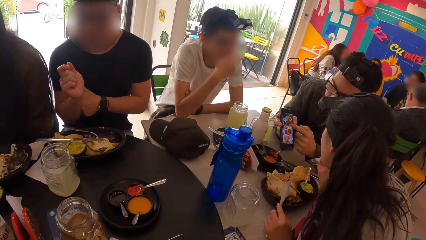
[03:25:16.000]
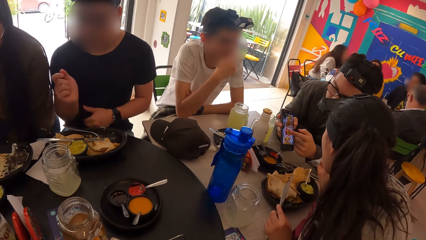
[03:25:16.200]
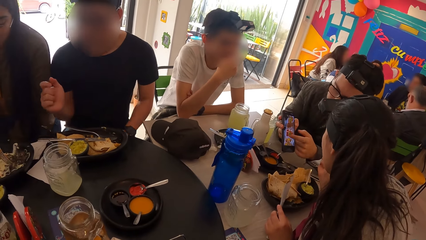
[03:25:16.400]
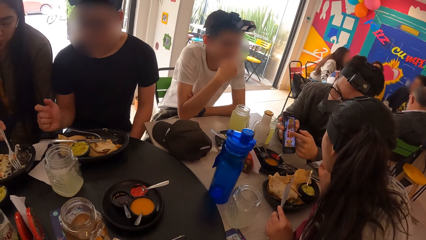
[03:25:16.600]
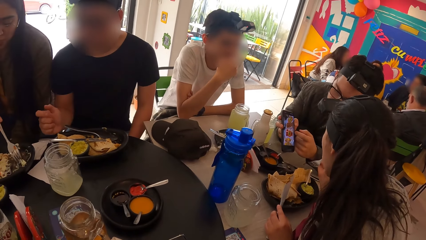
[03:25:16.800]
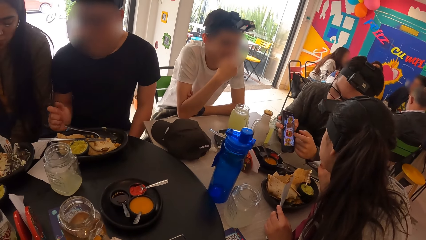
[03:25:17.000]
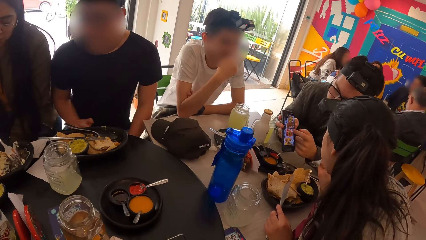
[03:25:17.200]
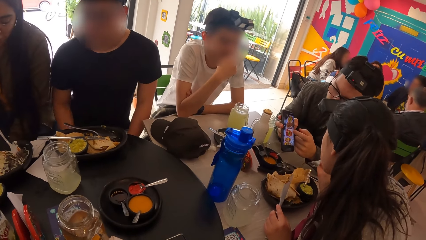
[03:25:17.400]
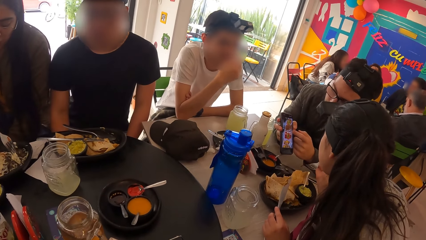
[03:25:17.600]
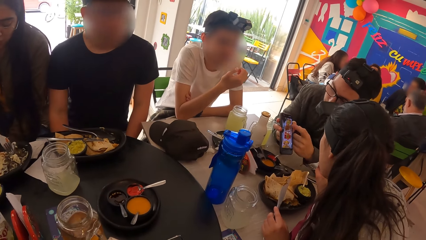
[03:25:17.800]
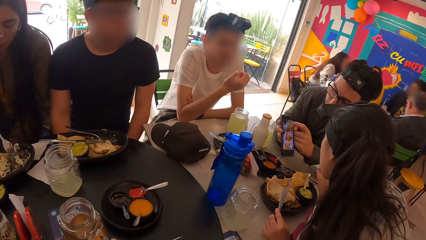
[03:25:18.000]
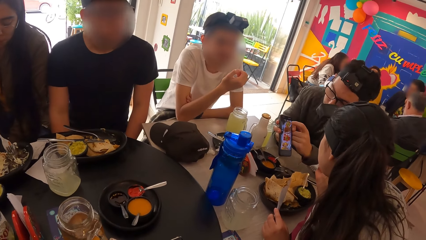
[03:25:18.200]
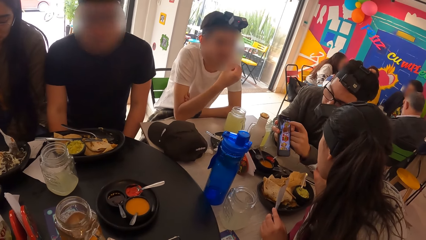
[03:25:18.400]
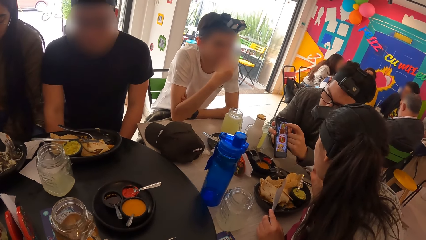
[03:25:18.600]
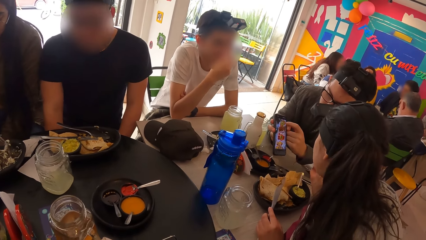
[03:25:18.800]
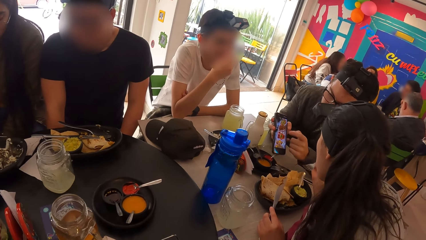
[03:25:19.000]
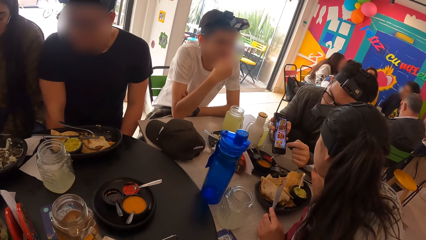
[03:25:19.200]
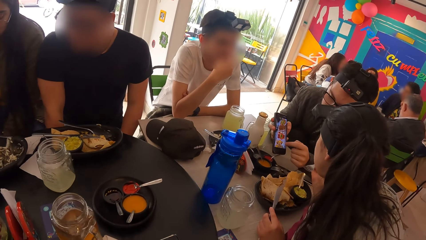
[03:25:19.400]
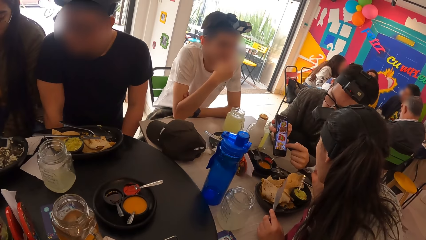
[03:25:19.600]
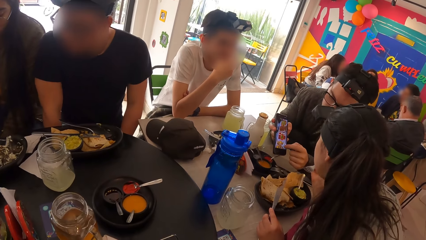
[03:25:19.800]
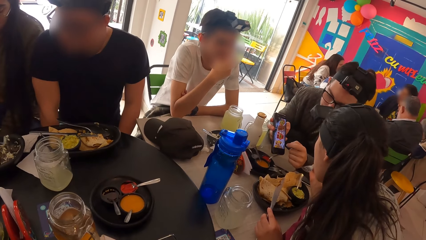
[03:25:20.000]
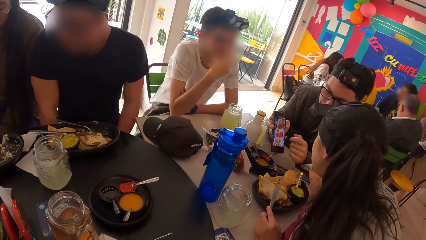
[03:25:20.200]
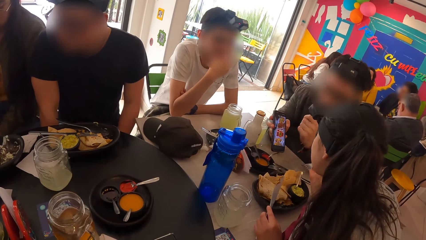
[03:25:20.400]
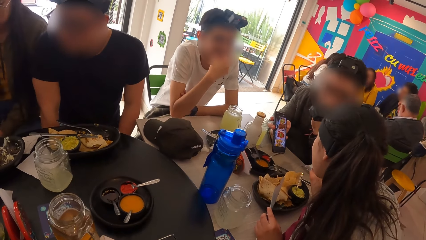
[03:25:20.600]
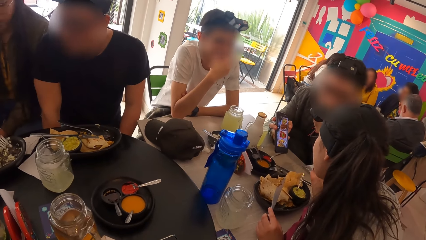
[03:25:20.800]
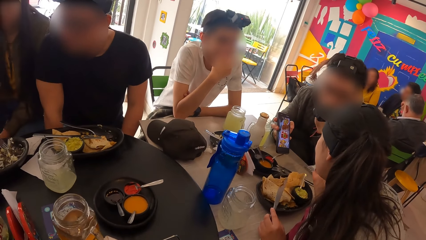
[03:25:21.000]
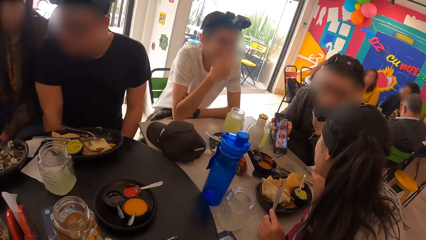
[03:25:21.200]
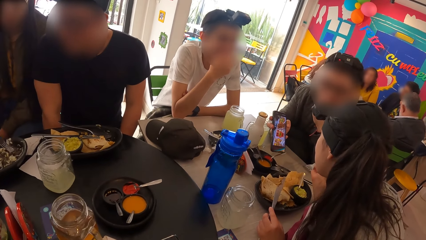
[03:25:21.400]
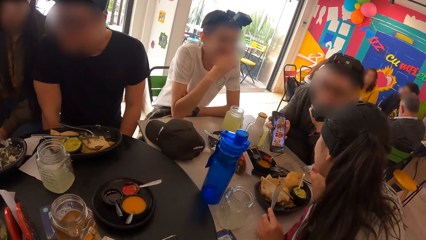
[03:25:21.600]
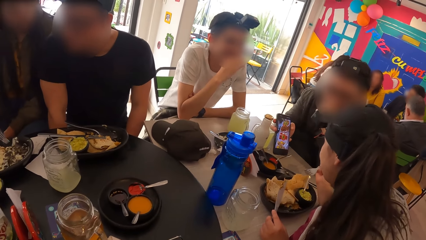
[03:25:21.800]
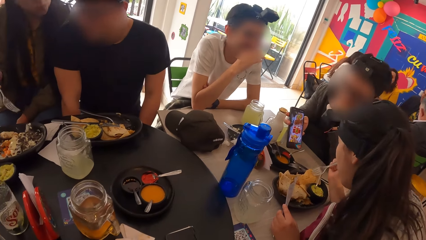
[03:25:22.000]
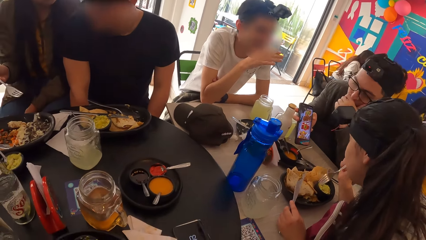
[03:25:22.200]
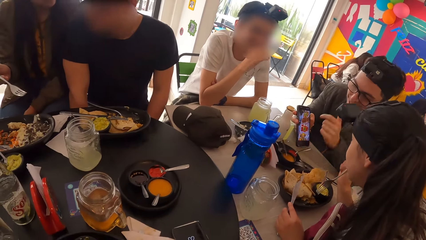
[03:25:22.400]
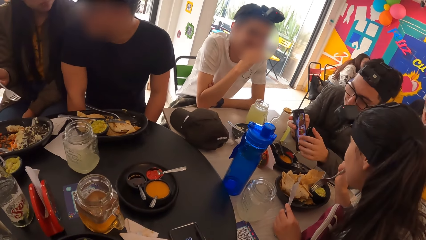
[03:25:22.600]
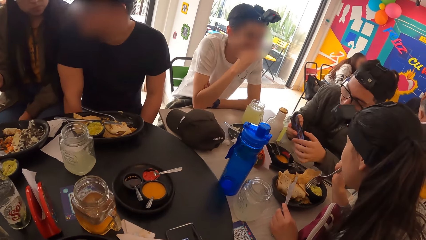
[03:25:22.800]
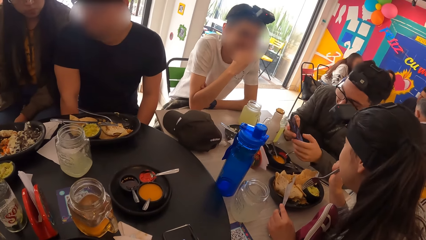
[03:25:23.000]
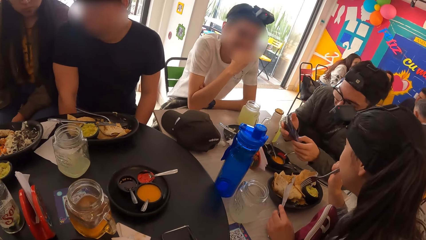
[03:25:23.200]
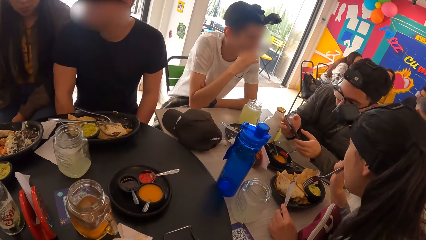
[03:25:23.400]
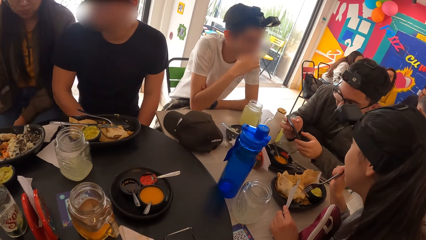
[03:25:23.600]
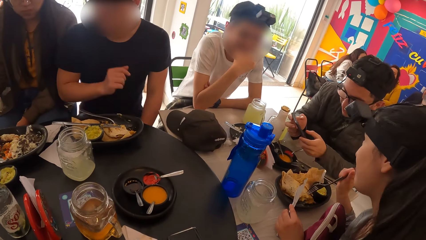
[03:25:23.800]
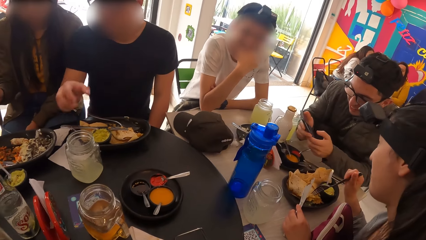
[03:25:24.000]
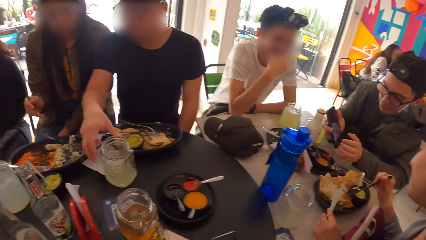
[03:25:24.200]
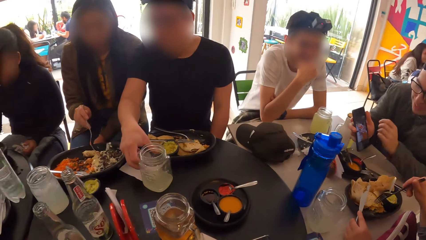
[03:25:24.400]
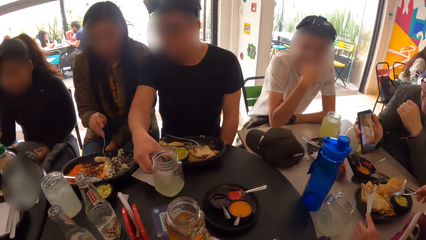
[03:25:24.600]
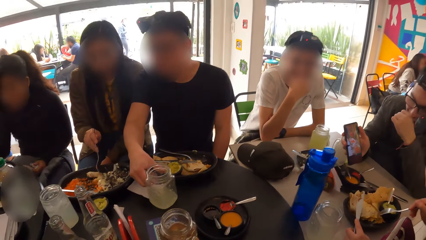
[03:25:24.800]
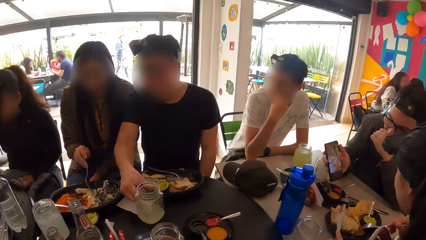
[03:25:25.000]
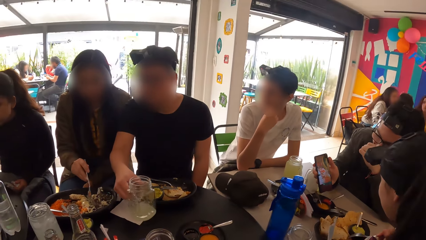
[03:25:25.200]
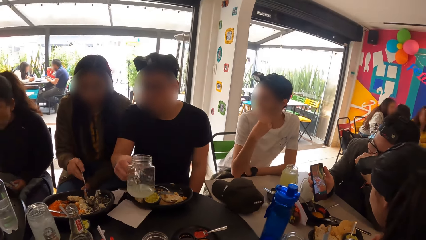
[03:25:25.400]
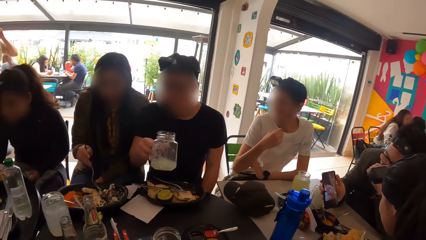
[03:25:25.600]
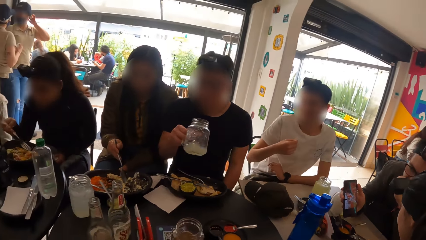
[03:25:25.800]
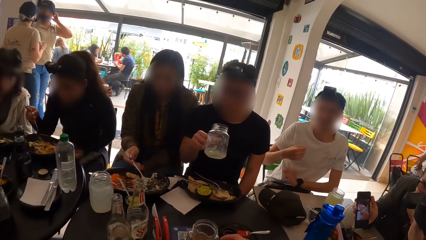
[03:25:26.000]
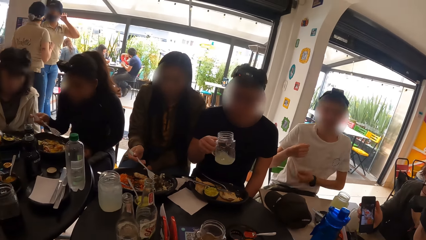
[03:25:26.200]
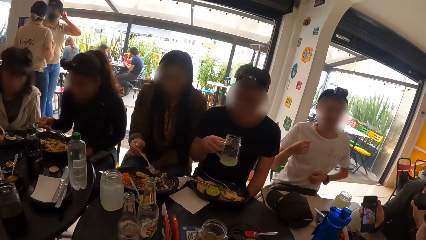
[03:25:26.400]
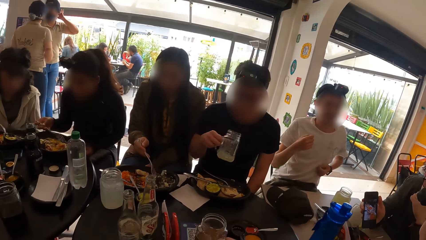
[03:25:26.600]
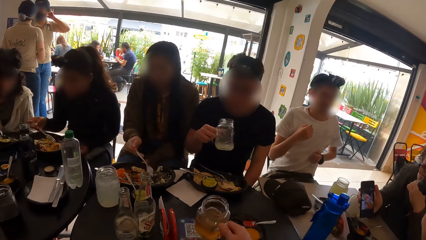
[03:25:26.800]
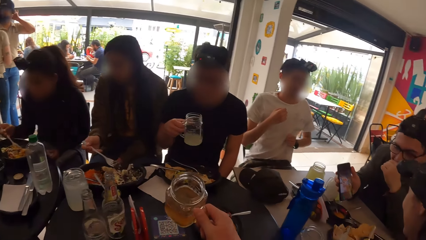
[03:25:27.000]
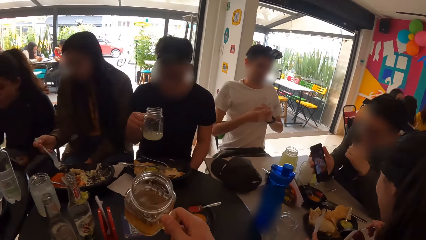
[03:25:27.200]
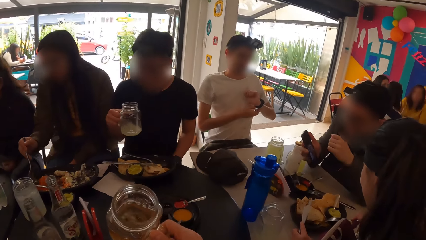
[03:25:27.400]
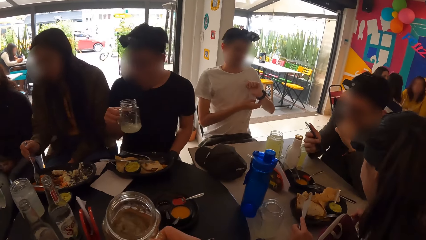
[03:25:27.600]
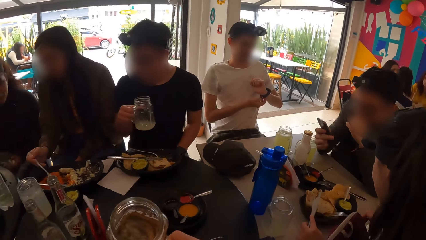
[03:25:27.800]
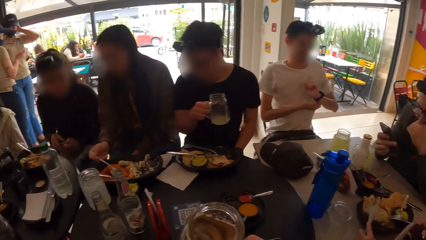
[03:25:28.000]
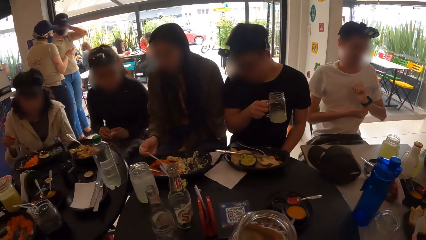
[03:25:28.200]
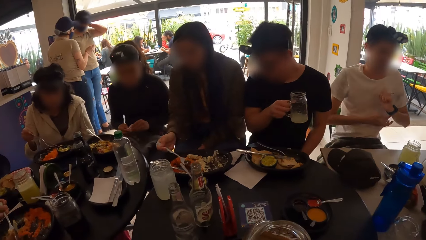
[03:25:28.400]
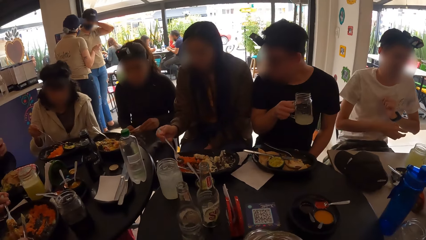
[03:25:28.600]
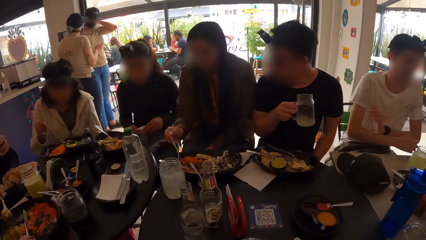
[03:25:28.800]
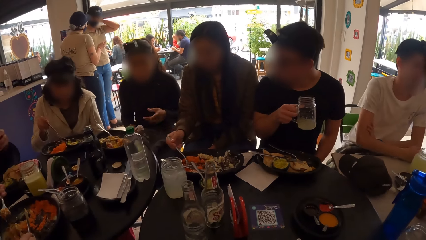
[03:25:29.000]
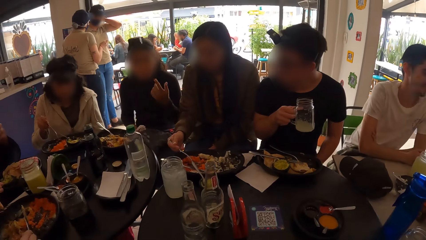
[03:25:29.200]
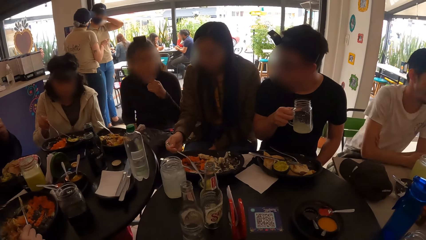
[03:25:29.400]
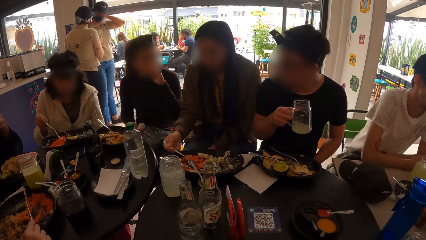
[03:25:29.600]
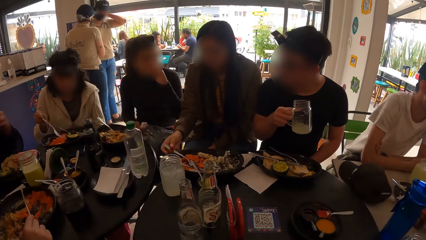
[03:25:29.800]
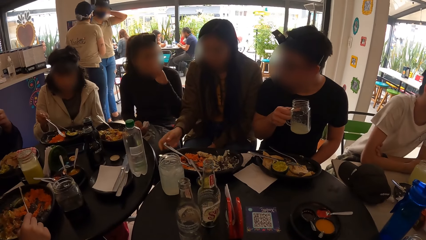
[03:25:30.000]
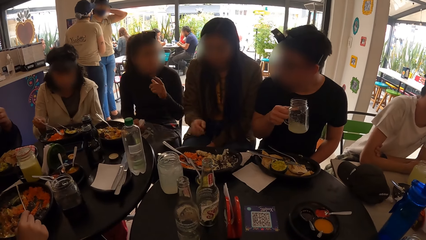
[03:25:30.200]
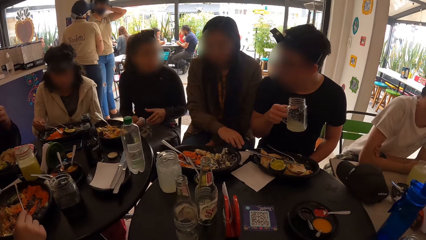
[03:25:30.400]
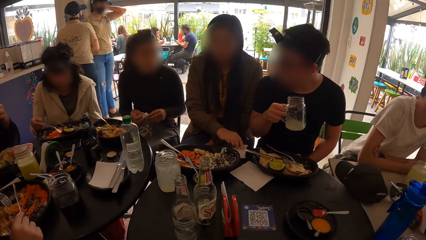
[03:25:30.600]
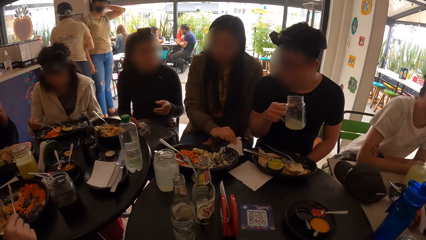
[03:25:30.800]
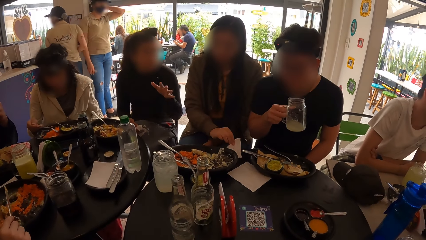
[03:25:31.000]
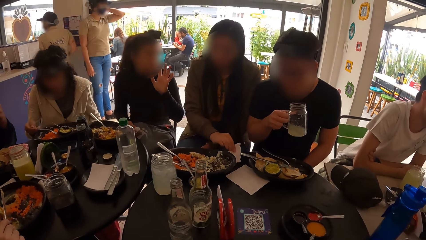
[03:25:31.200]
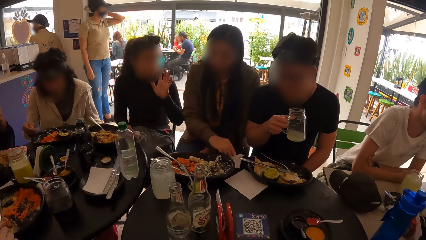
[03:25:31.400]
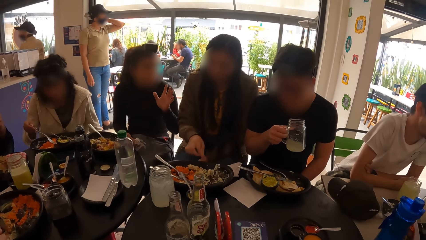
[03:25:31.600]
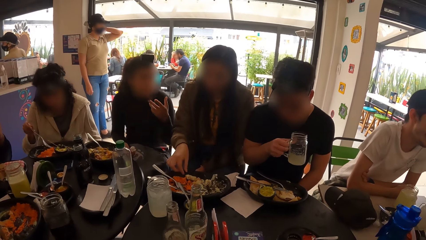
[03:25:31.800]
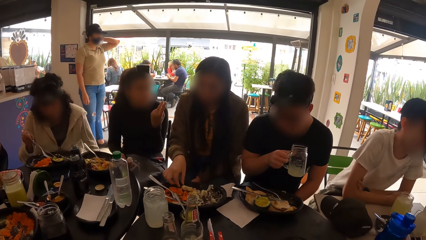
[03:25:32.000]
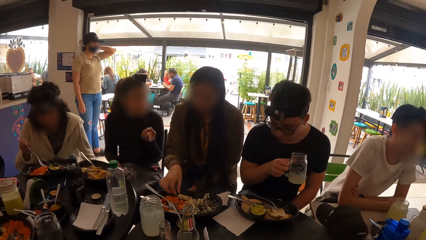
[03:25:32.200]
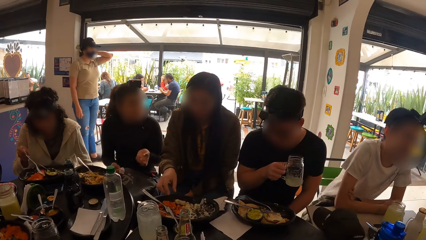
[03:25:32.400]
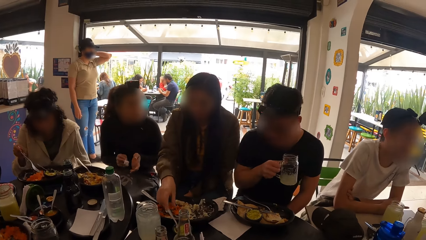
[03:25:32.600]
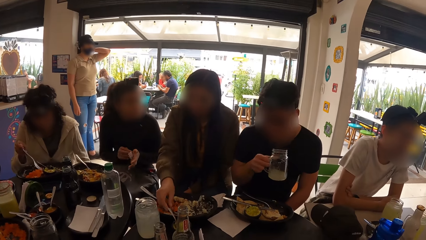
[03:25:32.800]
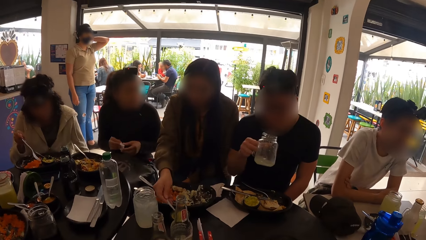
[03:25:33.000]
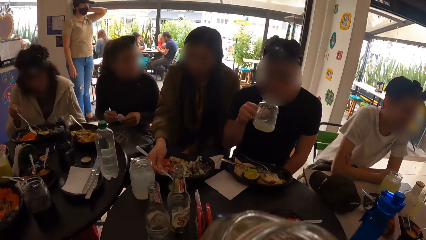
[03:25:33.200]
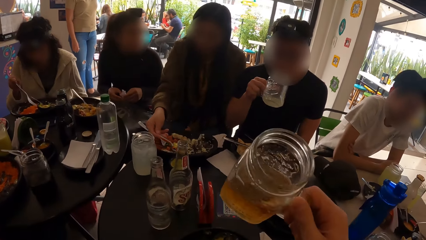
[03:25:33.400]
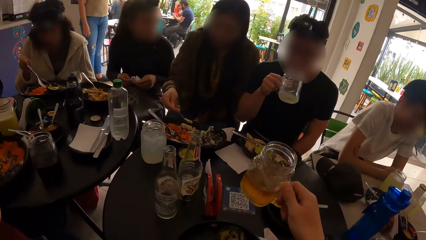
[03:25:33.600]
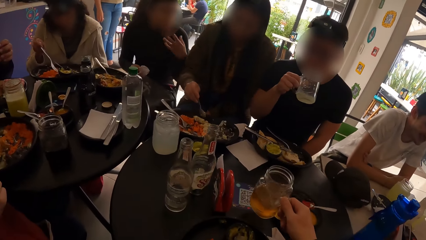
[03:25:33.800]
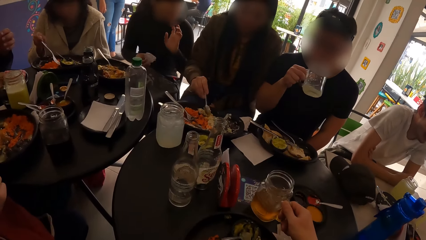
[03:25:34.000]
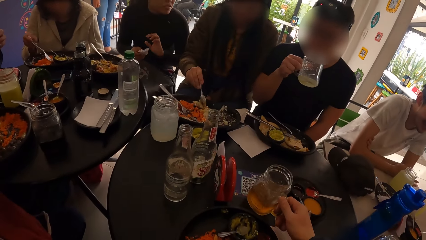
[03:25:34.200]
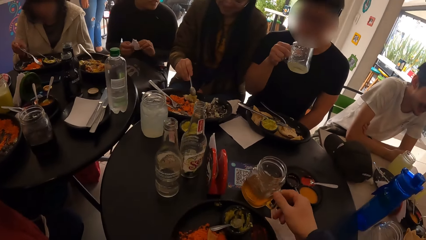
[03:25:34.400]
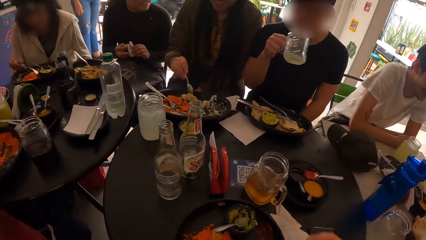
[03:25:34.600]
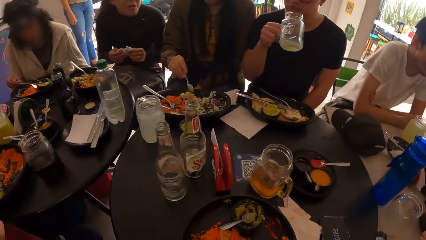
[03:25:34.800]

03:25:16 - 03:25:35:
A man picks up a cup with his right hand. The camera wearer picks up a cup with his right hand. Another man adjusts his watch with his right hand. A woman holds the tissue with both hands. Another woman drops the fork into the plate with her right hand. The camera wearer looks around the restaurant. The other woman wipes her hand on the tissue on the table and takes soup with a spoon from the bowl. The camera wearer drops the cup on the table with his right hand.
